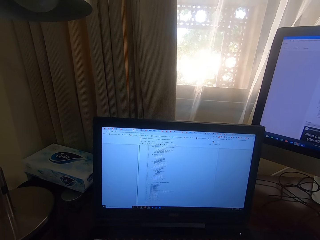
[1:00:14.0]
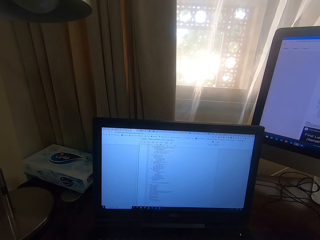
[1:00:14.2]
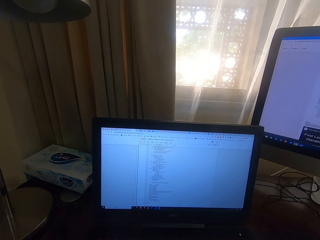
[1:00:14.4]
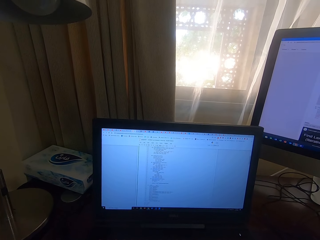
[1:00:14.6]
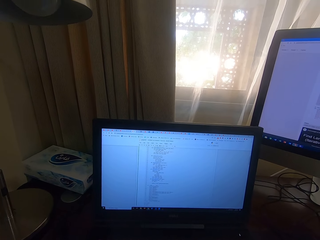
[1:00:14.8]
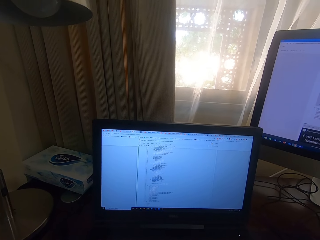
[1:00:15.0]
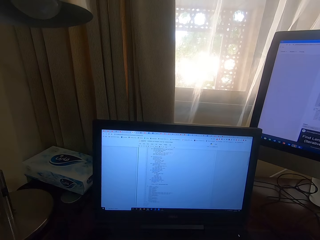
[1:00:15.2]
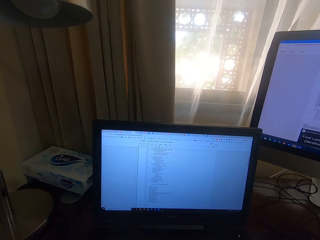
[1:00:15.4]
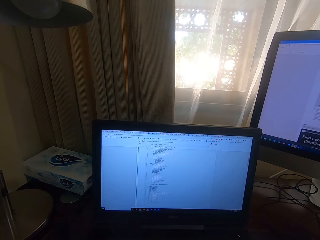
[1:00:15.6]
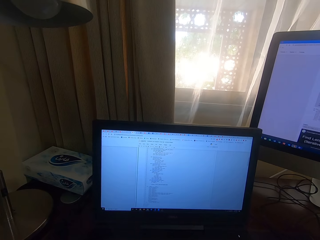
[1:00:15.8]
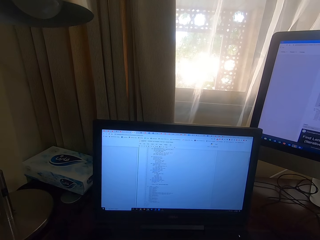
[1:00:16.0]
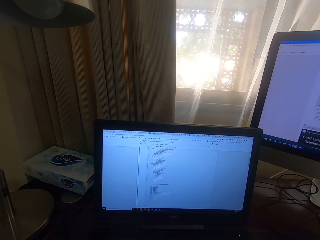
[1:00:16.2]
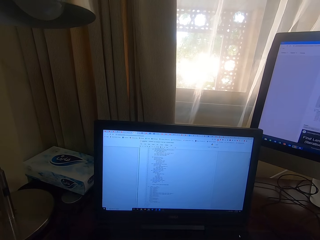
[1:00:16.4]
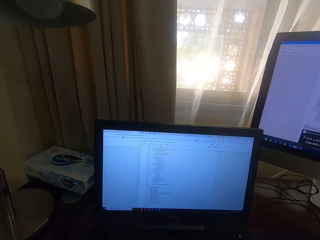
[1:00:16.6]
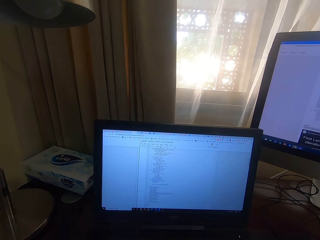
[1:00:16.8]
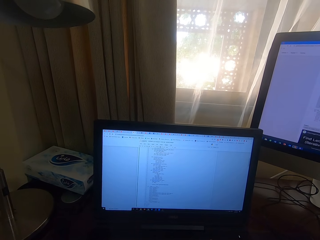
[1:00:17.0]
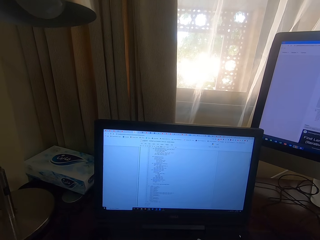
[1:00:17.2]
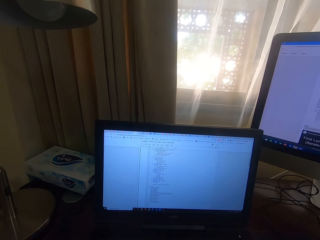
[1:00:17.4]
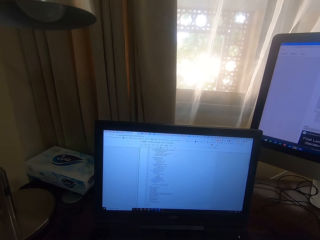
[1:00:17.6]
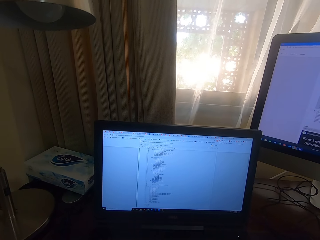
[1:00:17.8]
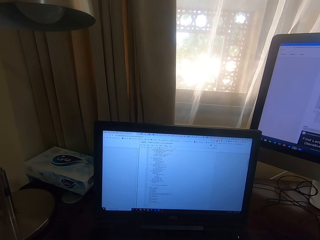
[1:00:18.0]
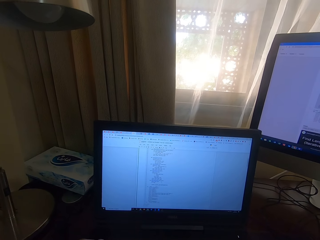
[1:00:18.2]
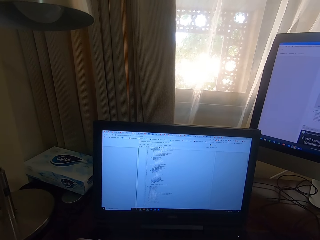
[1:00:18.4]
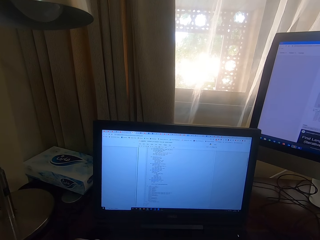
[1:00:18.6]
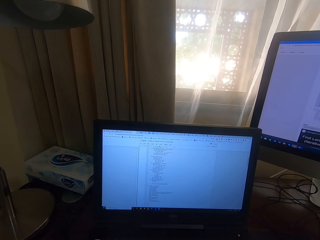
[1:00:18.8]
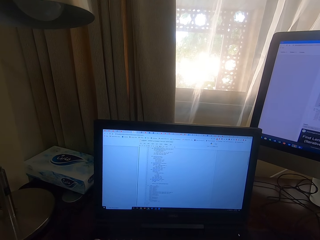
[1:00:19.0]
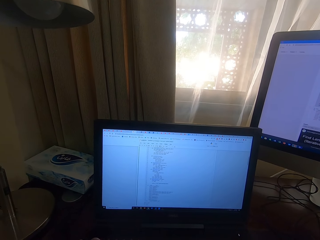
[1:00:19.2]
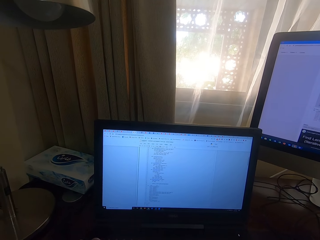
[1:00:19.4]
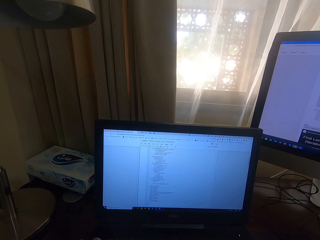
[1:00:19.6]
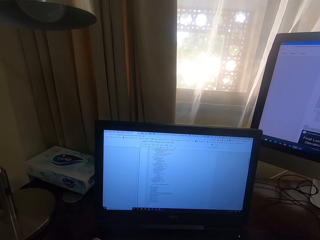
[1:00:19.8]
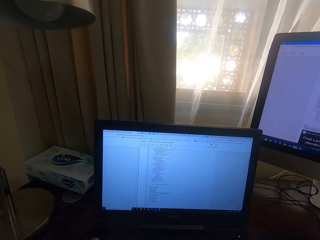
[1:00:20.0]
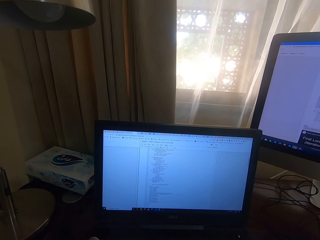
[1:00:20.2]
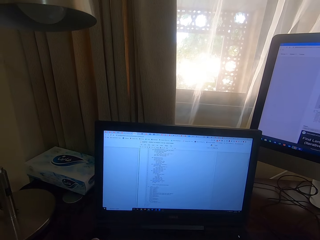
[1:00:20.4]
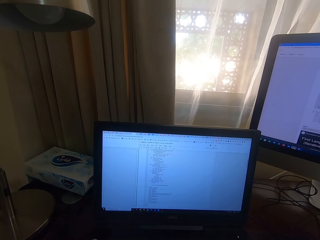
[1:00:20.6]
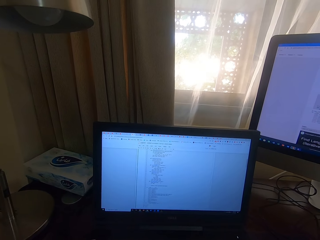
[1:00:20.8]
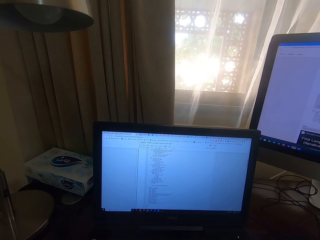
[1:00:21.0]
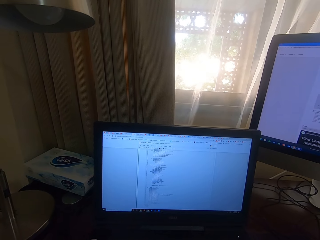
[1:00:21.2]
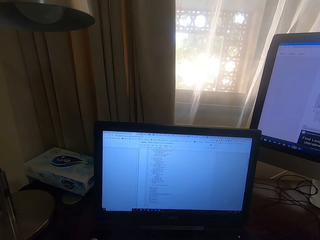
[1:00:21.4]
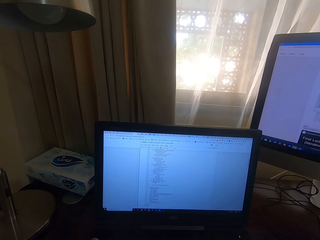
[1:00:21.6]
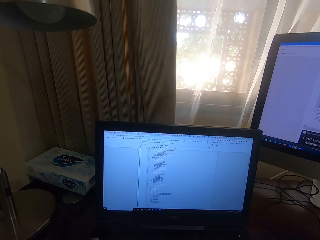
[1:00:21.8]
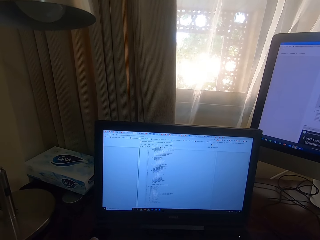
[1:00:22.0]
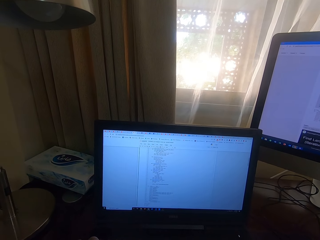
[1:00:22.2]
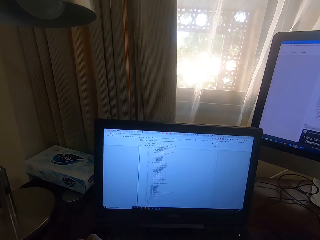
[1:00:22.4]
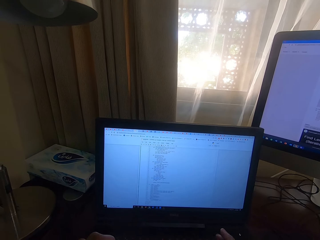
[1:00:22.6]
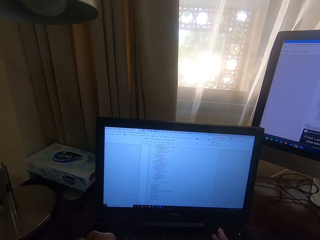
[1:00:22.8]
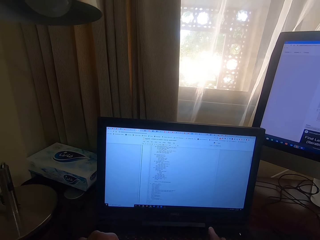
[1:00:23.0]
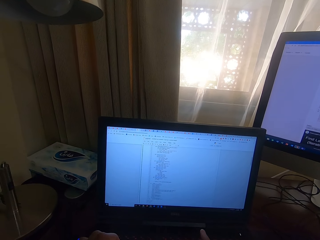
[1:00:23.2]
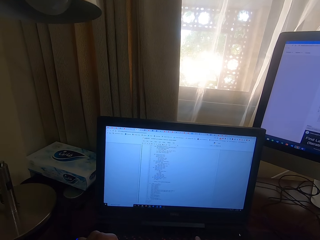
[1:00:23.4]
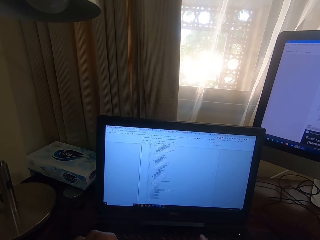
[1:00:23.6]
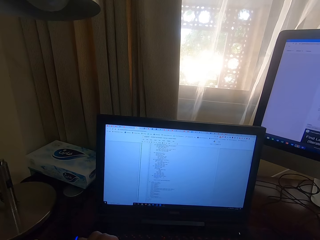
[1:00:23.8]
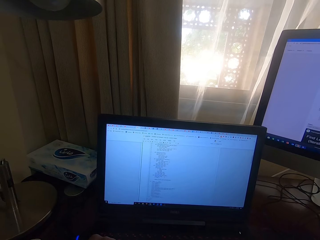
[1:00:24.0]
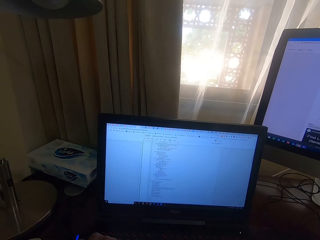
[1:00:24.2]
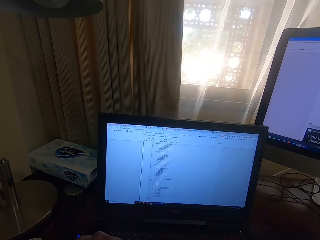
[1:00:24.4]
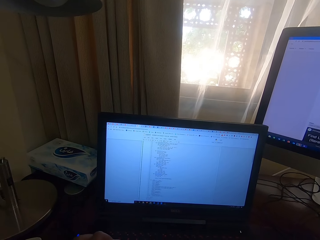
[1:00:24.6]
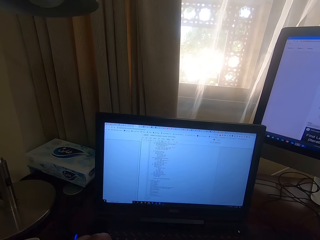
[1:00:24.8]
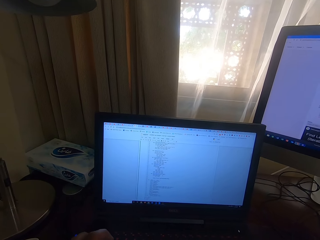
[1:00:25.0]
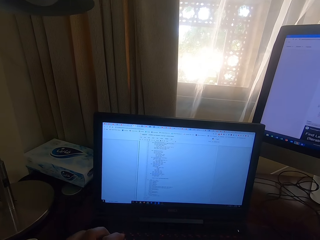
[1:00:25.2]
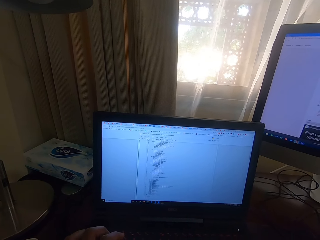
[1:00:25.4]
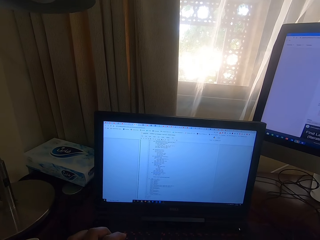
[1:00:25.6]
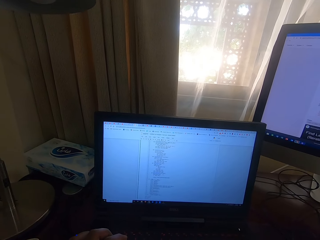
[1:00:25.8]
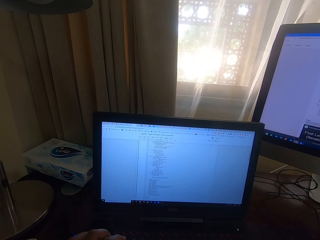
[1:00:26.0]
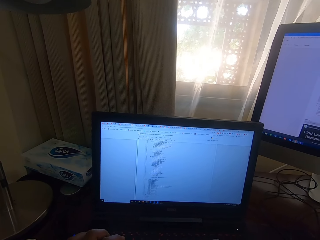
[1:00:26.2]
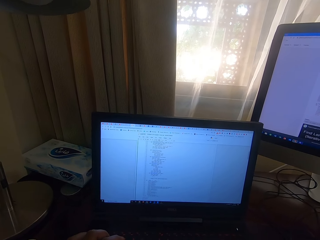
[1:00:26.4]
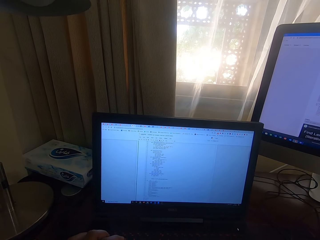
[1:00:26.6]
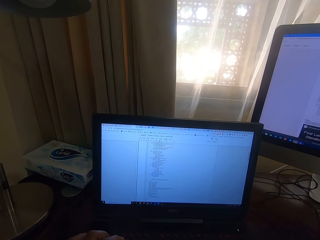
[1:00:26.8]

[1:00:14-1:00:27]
The camera wearer looks at the laptop. They type on the laptop.

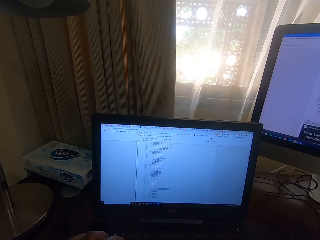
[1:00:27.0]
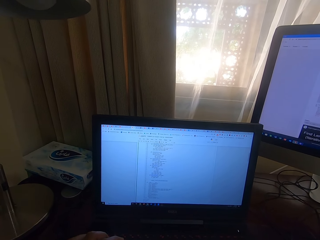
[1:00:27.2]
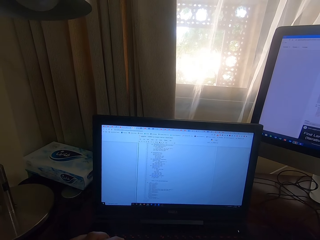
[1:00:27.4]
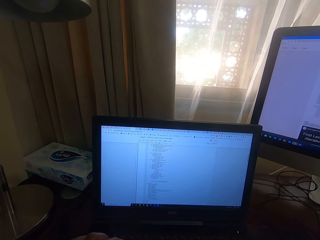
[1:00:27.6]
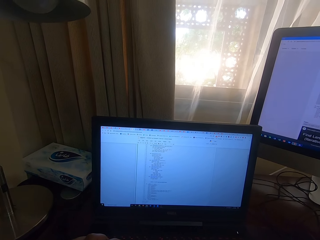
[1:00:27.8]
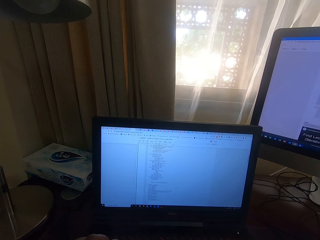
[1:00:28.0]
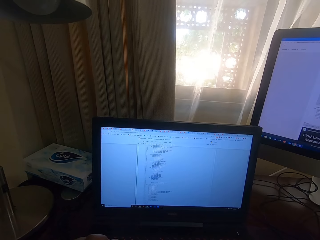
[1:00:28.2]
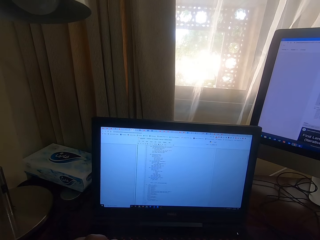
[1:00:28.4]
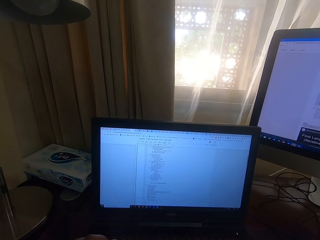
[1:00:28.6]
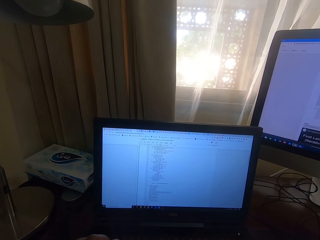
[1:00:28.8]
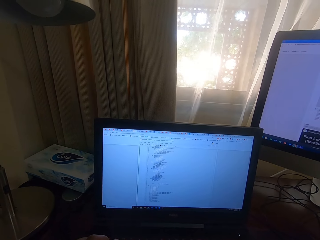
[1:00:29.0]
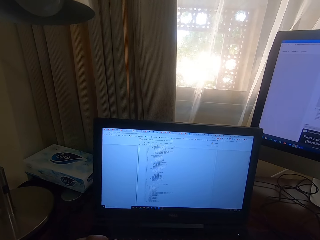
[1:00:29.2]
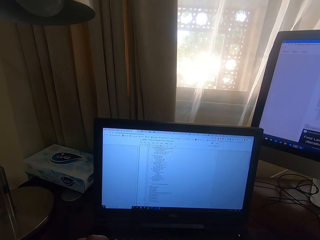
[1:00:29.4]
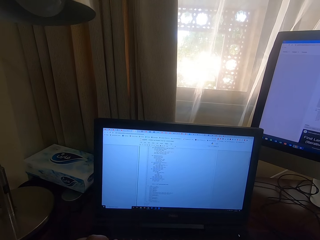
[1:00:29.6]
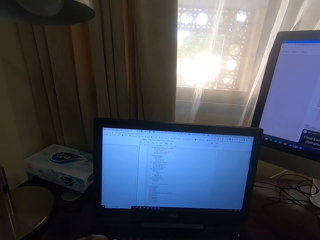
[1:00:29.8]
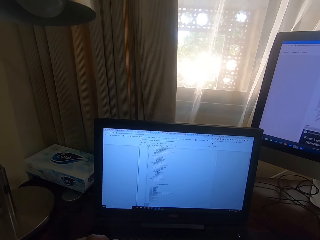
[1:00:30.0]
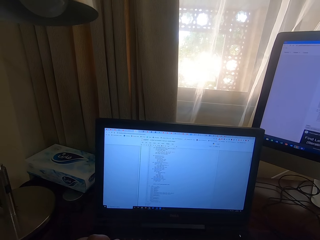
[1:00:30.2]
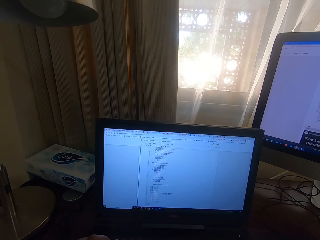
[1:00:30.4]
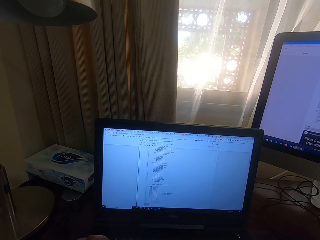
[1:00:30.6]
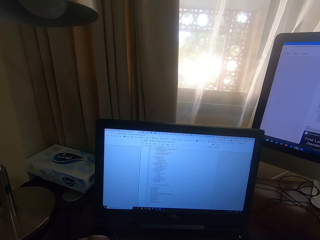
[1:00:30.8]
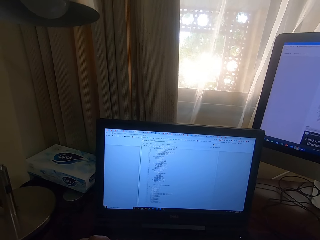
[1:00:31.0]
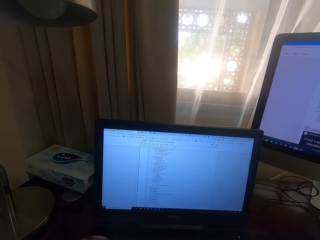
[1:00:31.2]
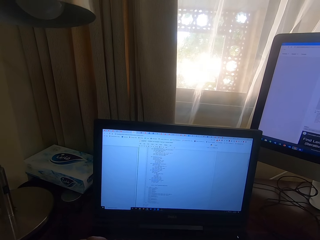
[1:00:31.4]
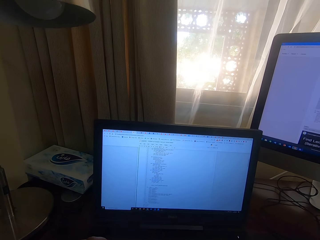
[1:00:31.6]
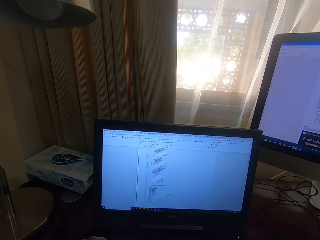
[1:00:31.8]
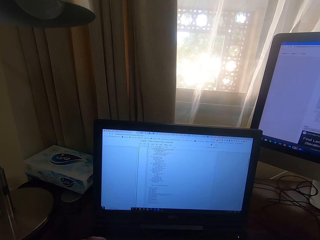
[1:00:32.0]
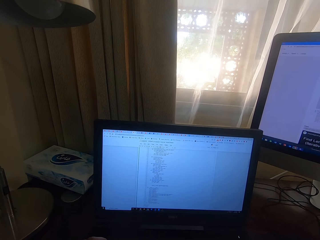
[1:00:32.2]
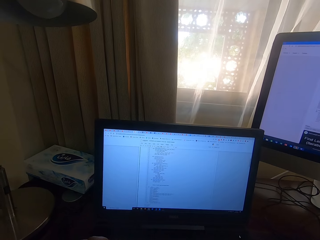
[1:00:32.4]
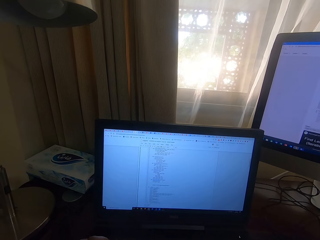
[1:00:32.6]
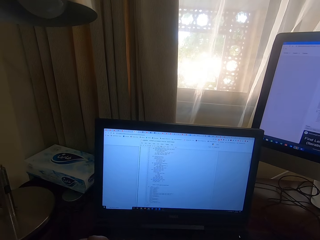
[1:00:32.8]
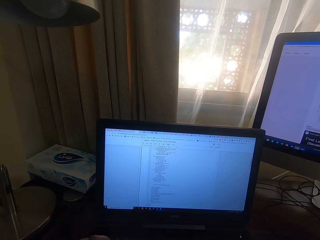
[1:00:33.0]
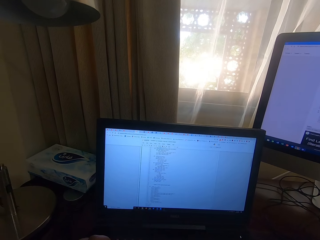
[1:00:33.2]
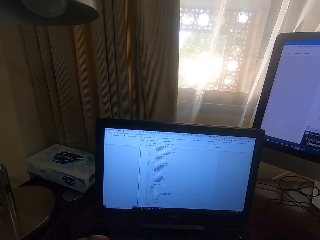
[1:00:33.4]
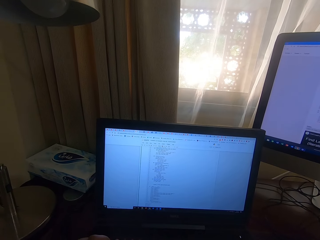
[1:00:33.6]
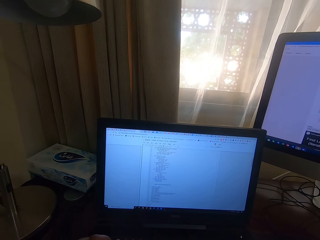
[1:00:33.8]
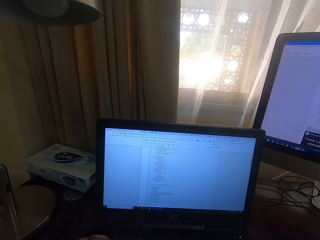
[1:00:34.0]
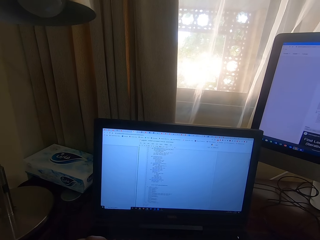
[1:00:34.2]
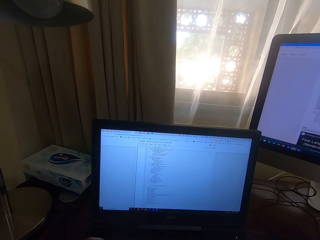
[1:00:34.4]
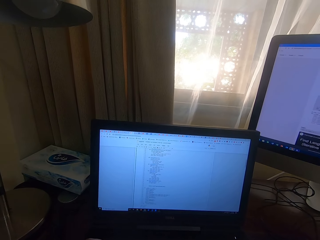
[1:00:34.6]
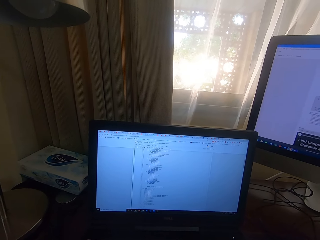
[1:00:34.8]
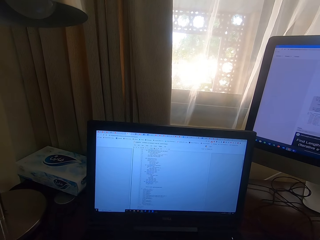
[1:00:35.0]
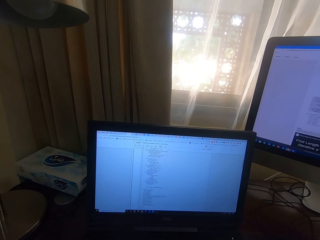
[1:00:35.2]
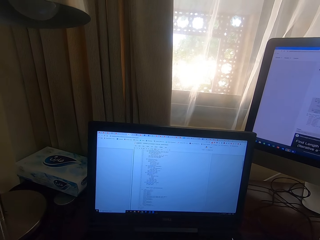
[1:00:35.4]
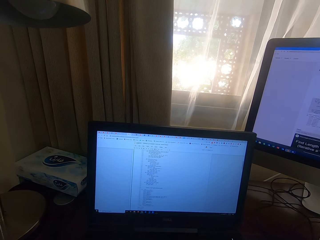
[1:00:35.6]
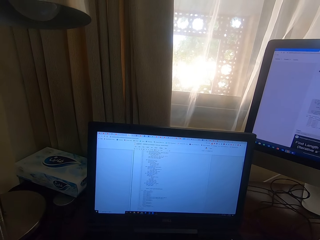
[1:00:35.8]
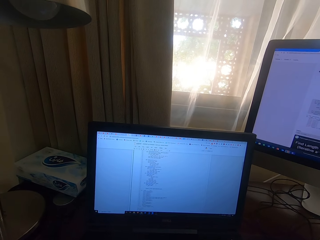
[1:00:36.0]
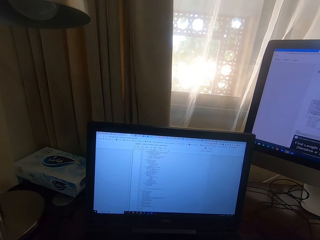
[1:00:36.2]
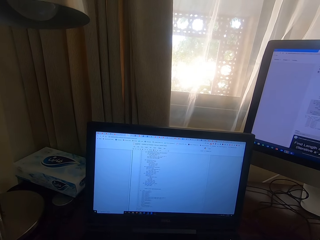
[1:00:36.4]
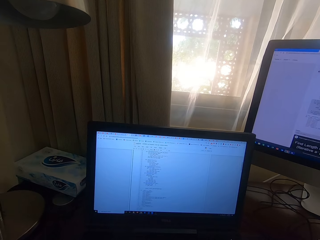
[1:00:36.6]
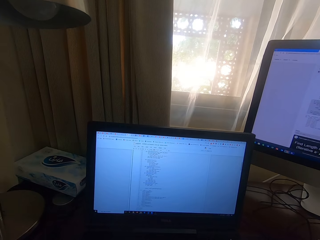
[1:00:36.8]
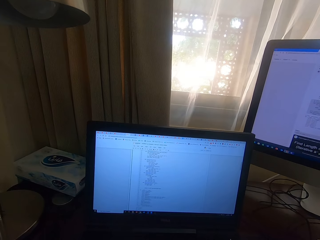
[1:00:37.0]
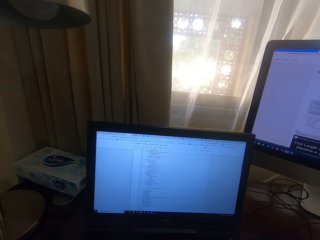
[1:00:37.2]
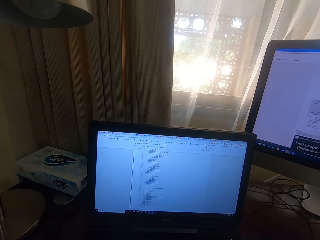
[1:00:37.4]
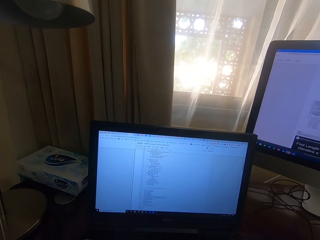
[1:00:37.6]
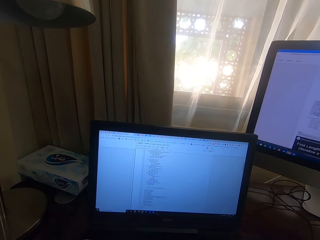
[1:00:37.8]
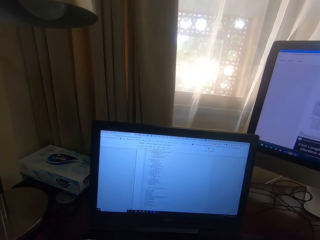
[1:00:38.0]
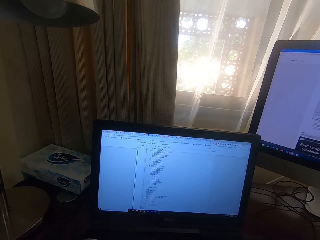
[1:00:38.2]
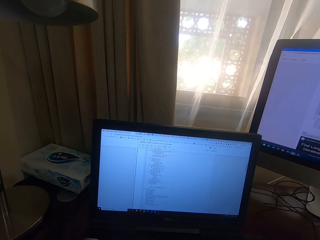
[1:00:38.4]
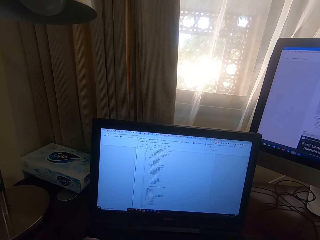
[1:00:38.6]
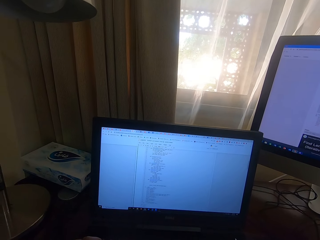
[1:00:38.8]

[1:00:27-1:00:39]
The camera wearer looks at the laptop.
